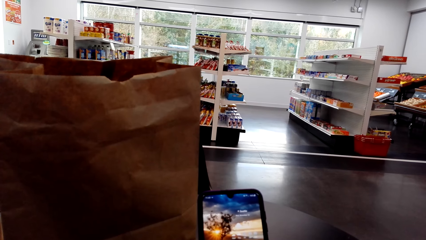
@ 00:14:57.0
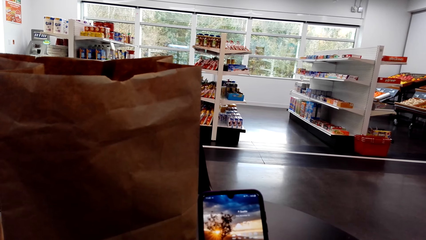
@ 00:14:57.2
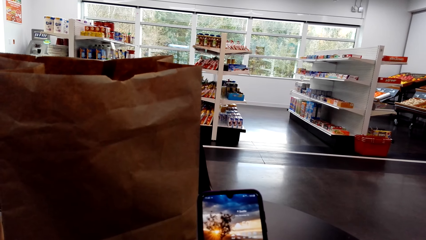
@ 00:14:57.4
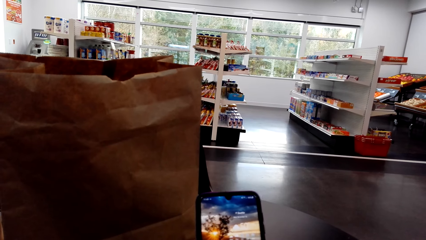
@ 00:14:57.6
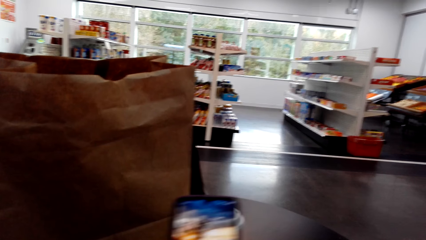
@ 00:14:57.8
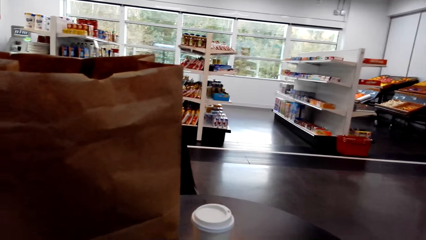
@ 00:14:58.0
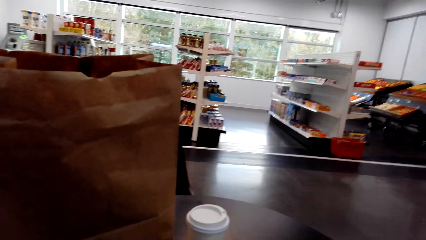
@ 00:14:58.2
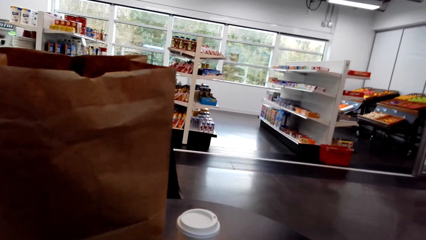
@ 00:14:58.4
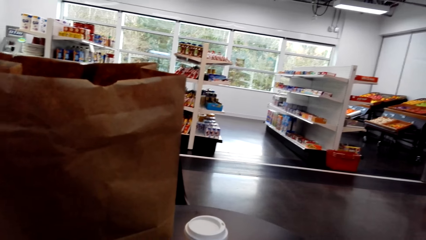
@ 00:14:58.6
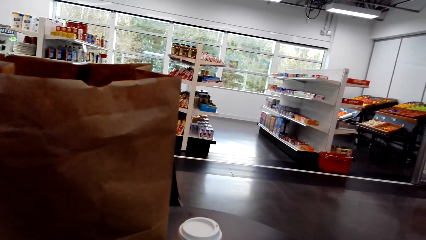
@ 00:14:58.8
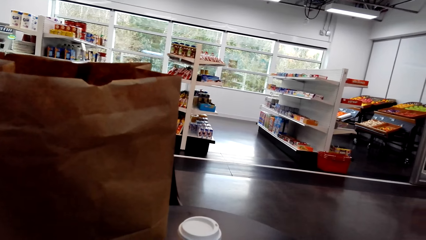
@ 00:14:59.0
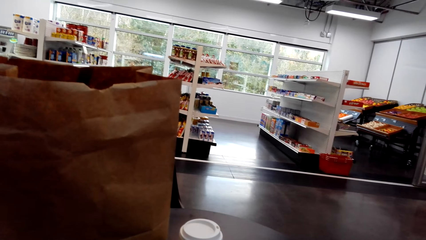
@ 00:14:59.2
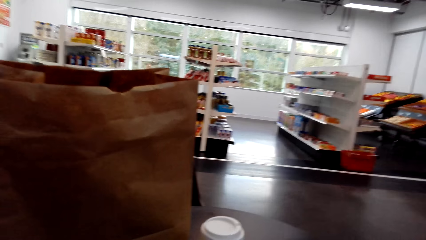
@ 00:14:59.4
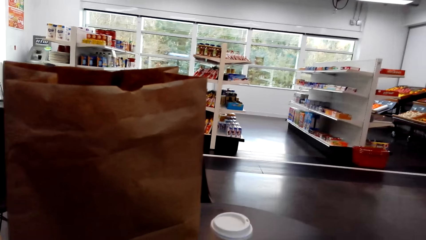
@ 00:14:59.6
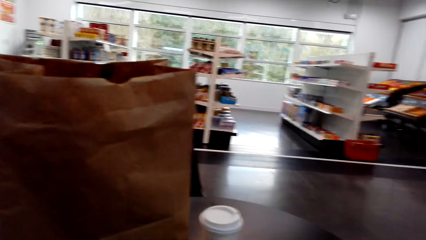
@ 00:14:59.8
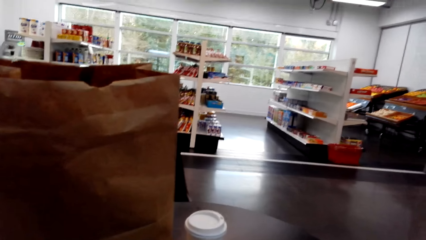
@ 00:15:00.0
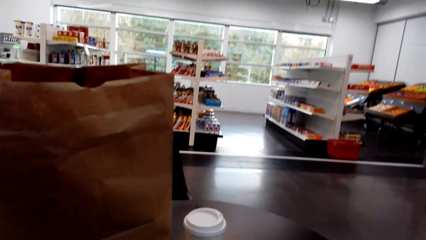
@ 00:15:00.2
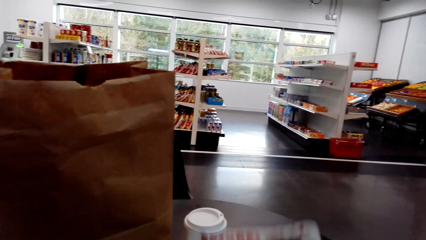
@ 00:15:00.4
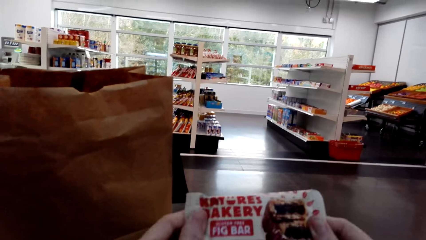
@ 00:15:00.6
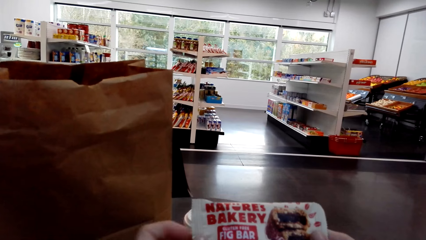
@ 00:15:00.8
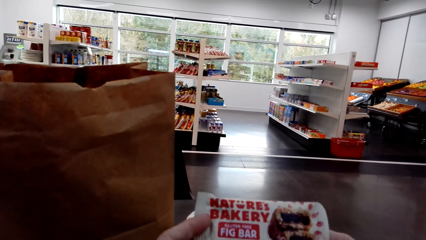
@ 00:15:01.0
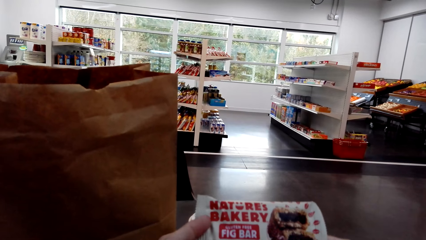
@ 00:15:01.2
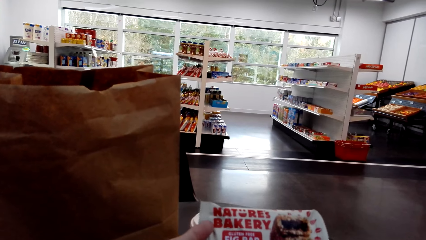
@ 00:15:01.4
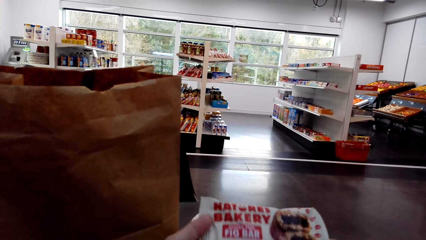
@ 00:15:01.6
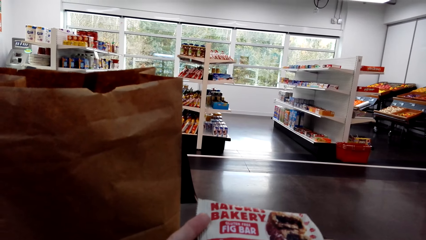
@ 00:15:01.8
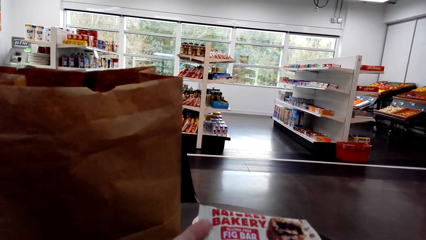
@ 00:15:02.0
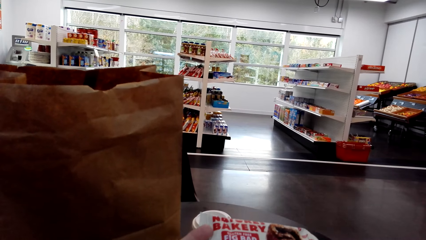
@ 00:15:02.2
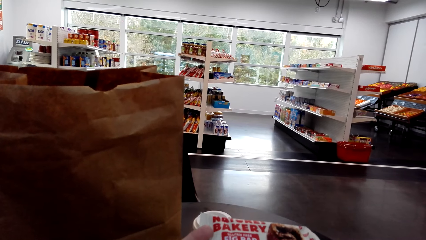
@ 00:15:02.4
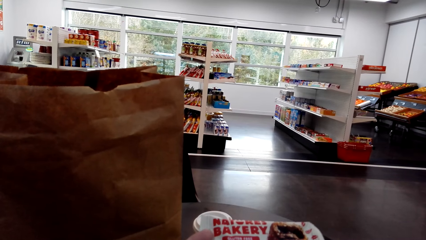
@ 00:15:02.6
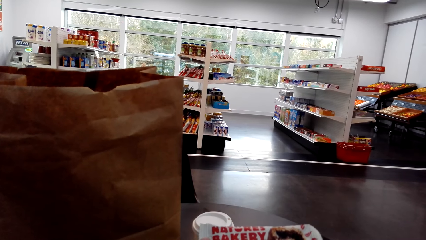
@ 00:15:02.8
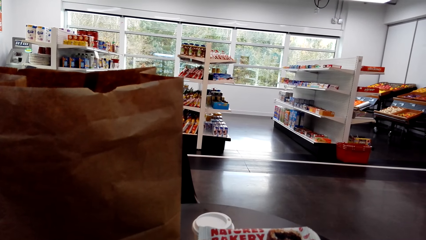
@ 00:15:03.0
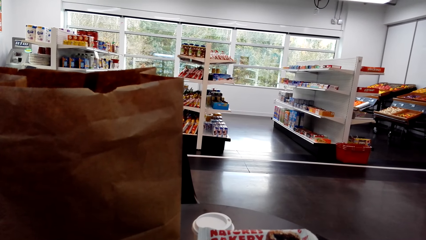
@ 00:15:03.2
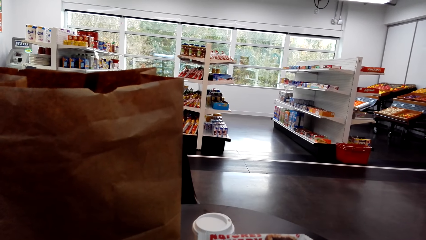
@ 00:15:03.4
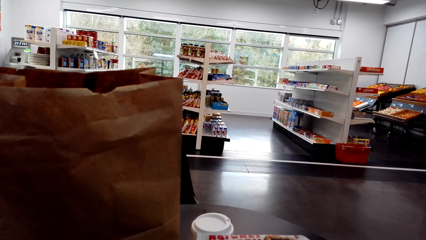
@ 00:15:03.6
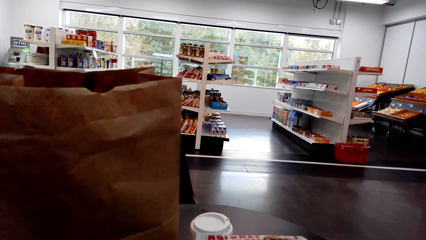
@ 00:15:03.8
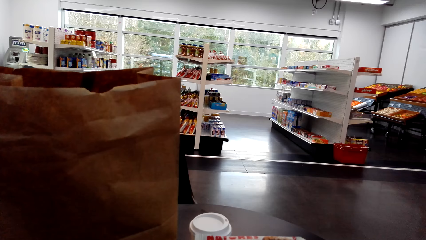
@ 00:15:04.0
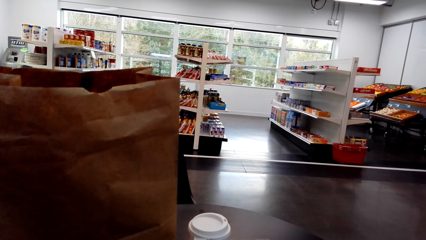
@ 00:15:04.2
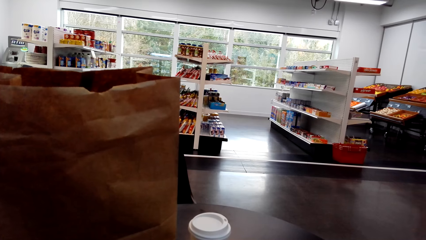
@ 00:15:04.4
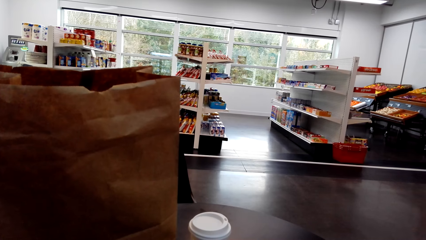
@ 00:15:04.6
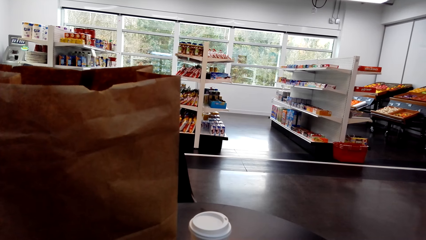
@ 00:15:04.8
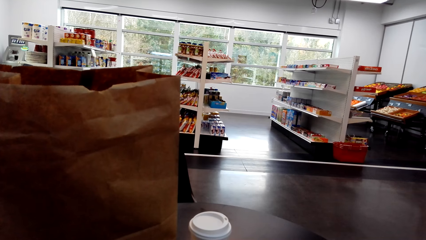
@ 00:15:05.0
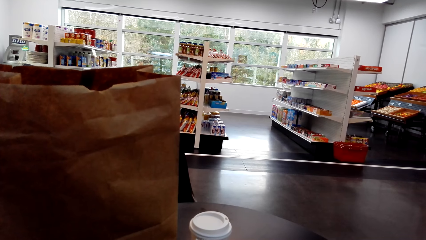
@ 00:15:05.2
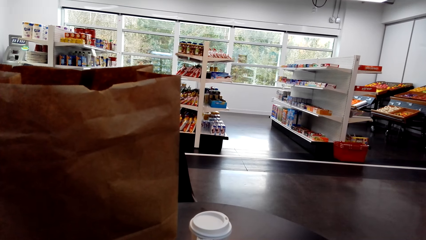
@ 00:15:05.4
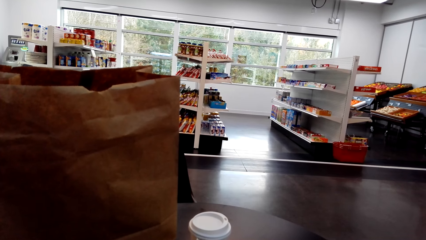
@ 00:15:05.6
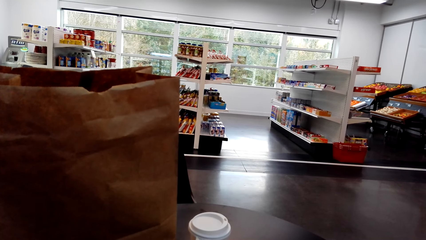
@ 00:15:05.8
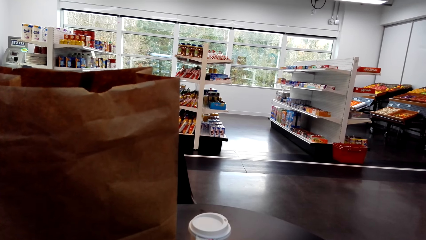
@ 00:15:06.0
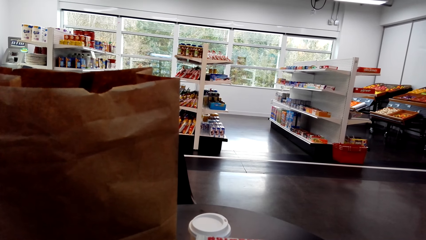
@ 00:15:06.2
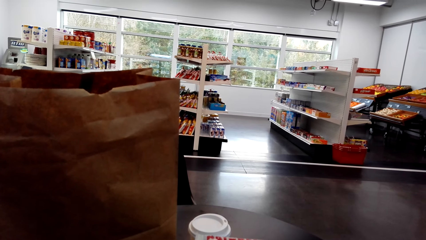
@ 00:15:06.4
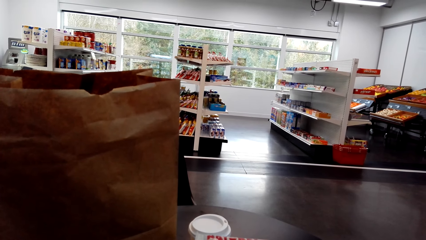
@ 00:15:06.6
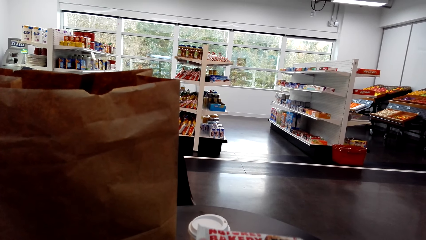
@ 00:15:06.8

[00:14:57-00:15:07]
The camera wearer stares at the packet of the cake. They pick up a Nature's Baker fig bar.

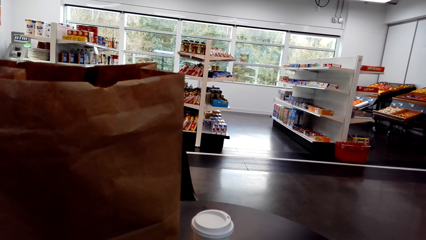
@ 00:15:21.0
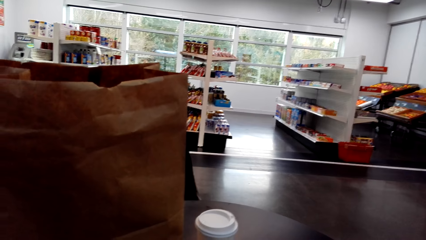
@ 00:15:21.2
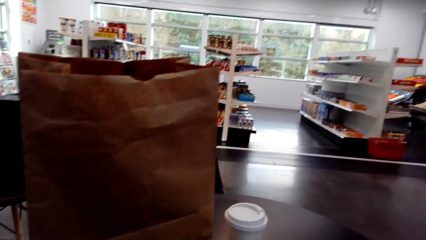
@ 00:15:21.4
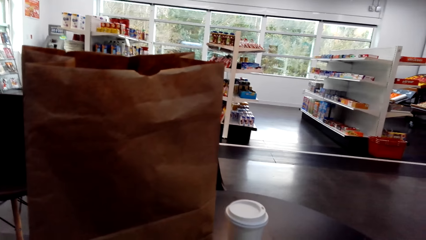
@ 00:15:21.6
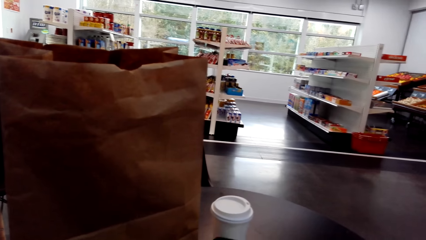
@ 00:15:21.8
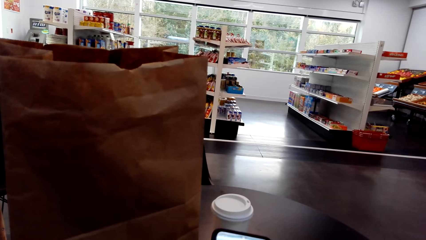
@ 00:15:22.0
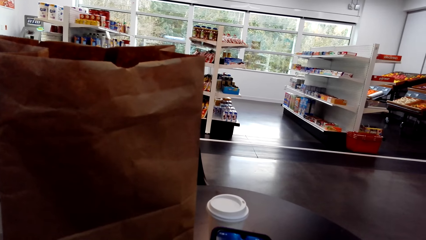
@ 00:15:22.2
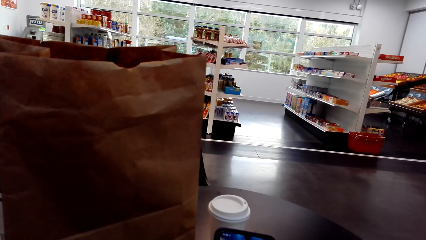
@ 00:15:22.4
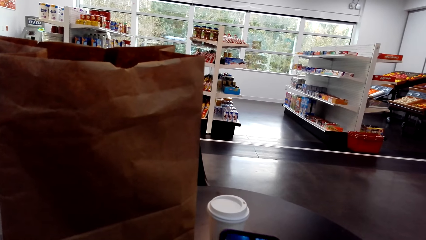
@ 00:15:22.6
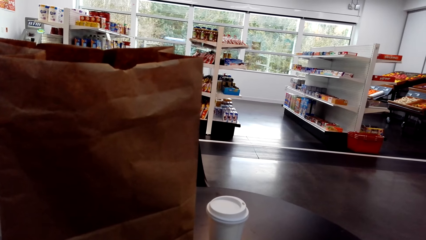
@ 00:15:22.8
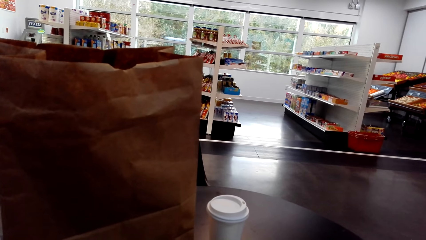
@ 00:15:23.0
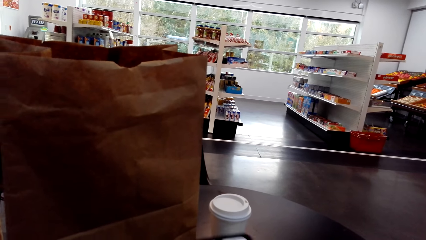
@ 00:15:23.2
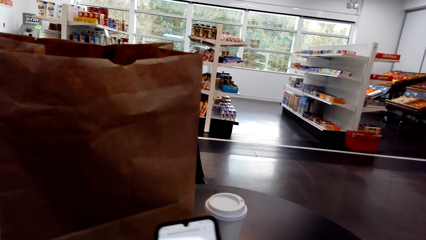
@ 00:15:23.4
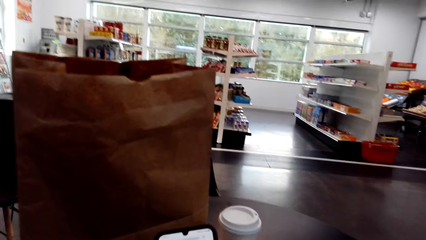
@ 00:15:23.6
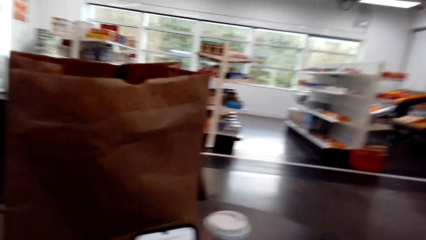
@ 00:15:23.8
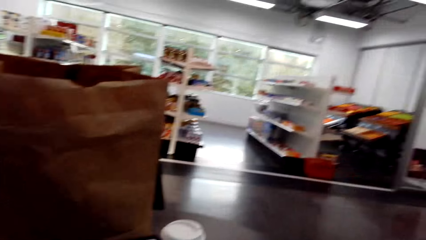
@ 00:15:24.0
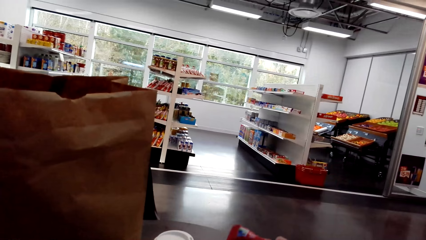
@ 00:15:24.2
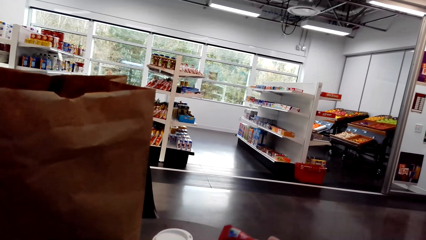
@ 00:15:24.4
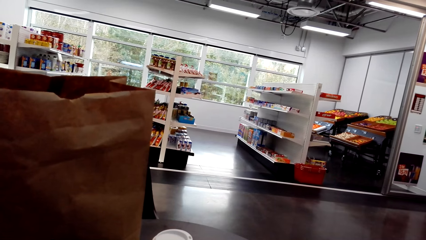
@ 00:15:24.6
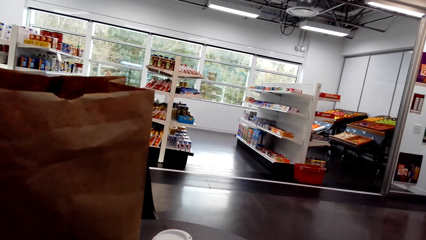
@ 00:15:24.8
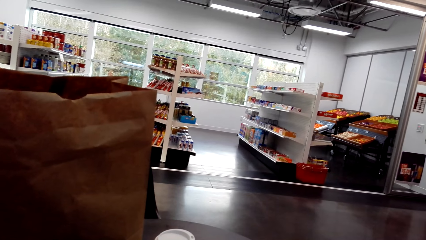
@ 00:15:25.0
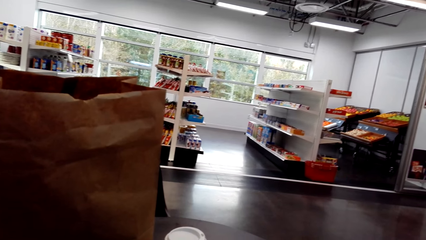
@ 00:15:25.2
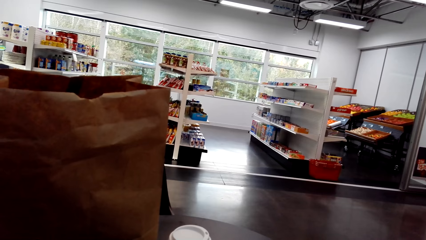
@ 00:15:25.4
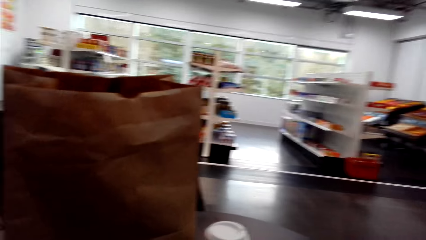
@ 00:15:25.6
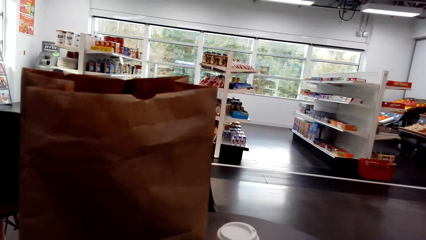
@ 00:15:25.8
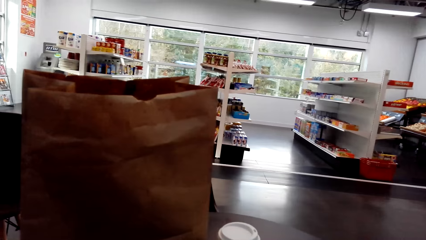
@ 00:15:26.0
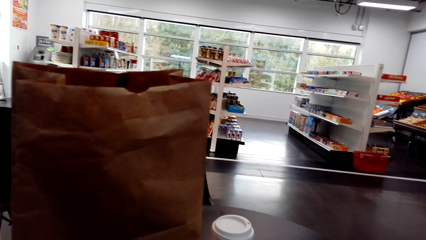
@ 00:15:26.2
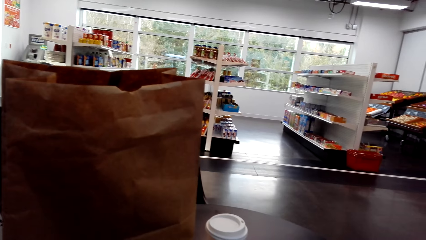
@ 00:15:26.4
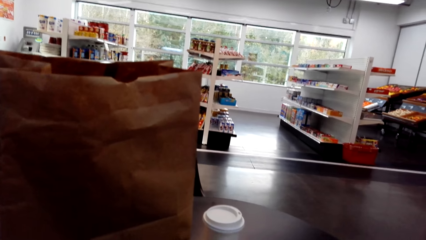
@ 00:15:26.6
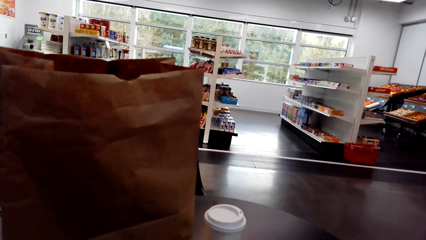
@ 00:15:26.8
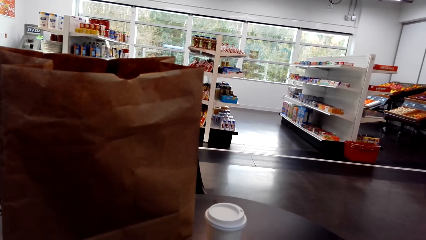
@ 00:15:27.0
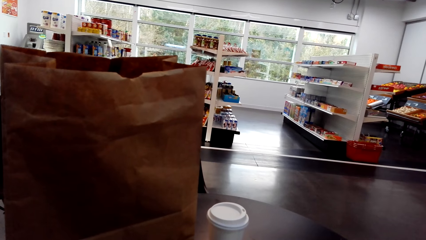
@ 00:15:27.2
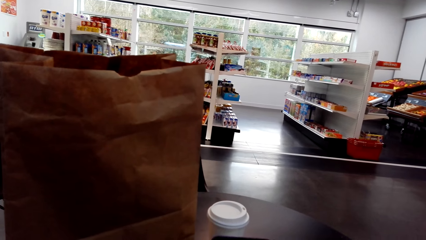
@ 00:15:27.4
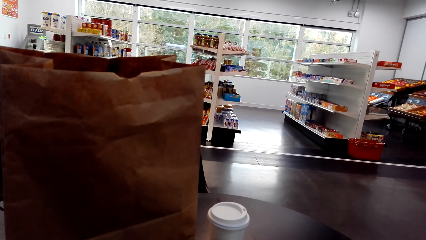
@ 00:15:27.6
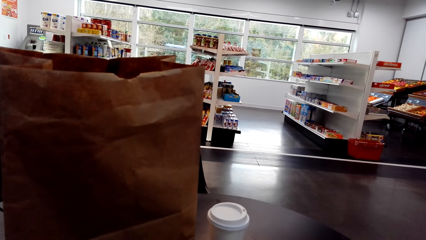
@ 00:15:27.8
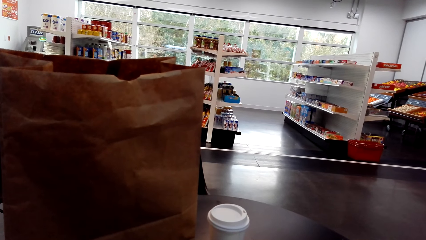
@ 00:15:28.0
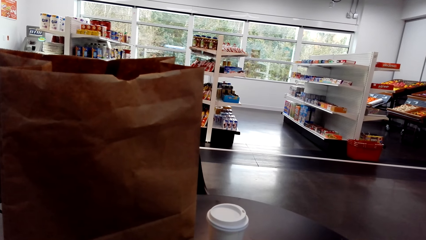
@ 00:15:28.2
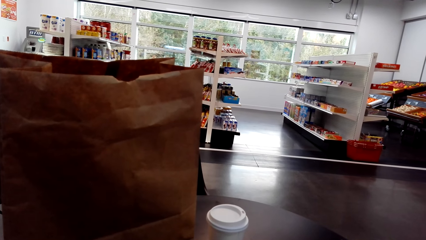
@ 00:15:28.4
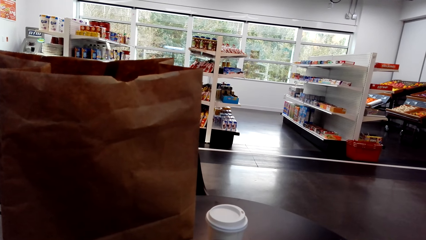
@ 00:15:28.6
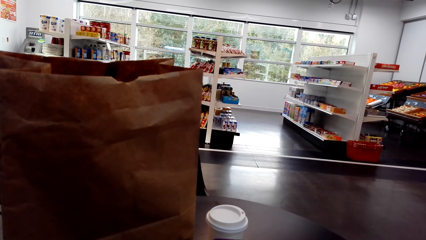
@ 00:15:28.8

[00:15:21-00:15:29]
The camera wearer browses on the phone.
